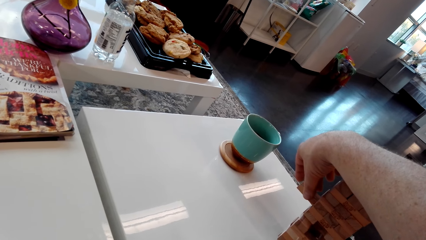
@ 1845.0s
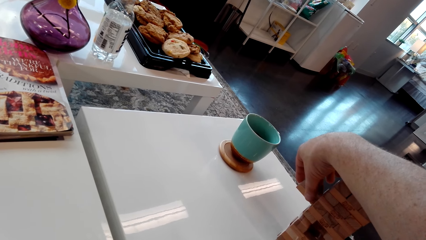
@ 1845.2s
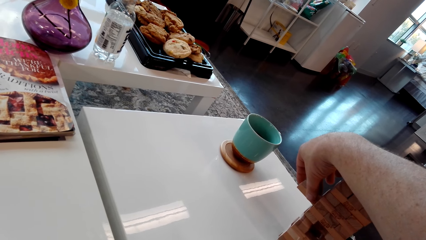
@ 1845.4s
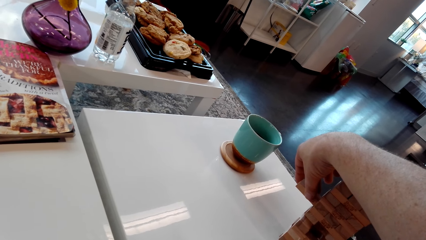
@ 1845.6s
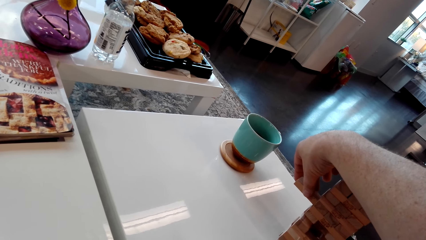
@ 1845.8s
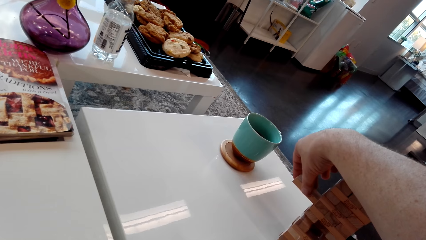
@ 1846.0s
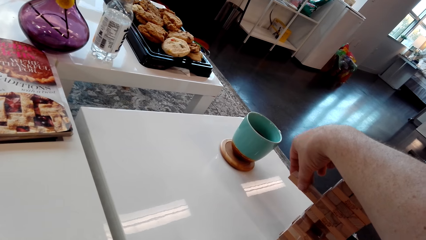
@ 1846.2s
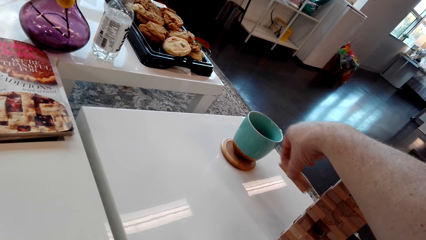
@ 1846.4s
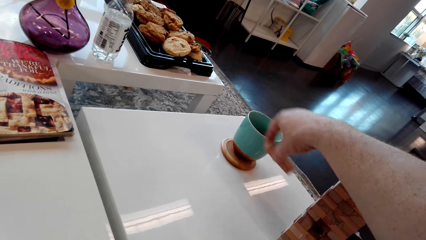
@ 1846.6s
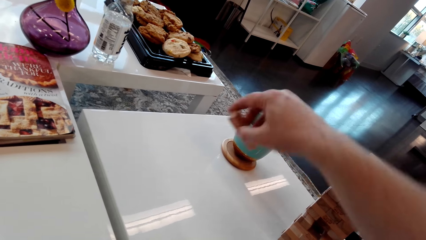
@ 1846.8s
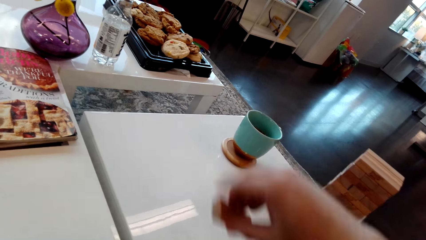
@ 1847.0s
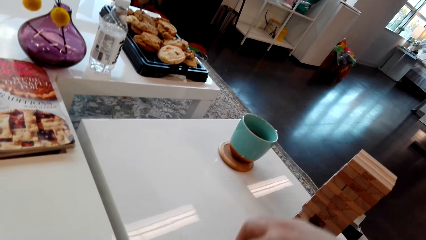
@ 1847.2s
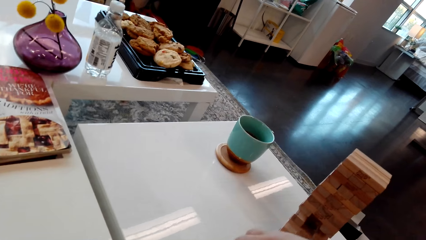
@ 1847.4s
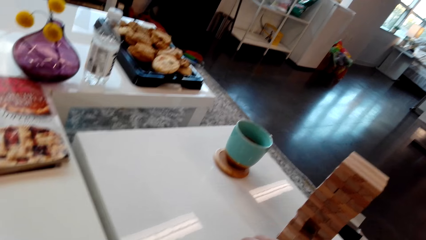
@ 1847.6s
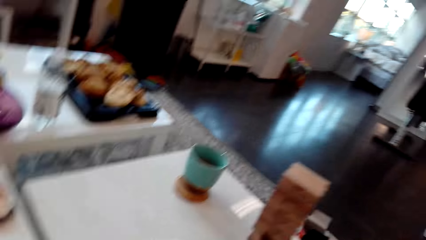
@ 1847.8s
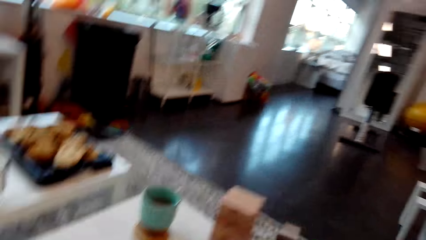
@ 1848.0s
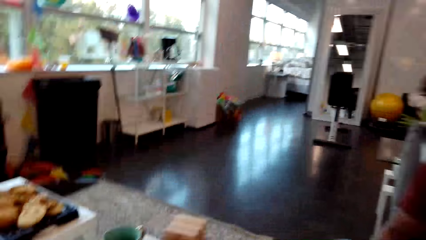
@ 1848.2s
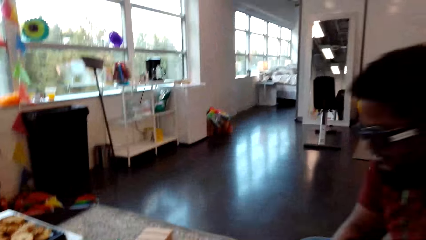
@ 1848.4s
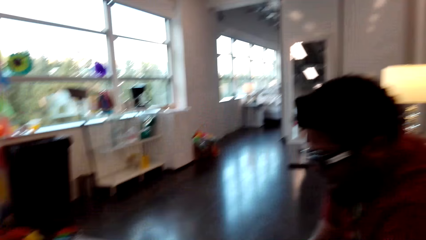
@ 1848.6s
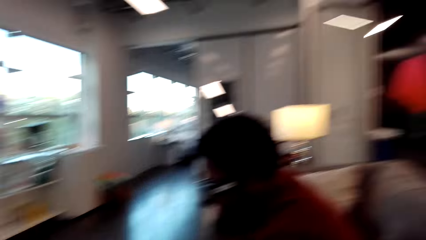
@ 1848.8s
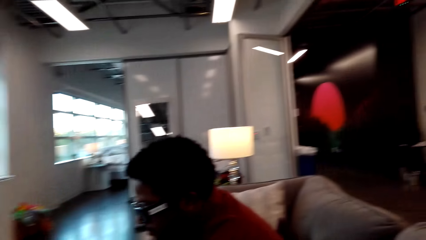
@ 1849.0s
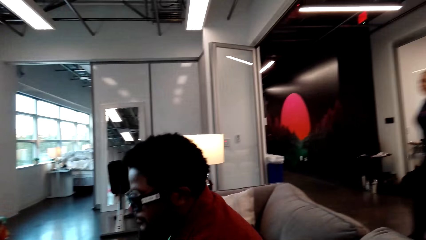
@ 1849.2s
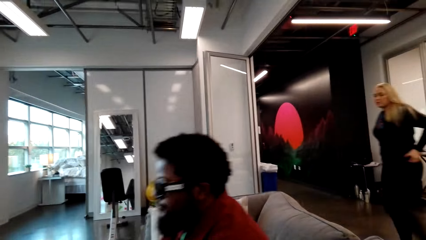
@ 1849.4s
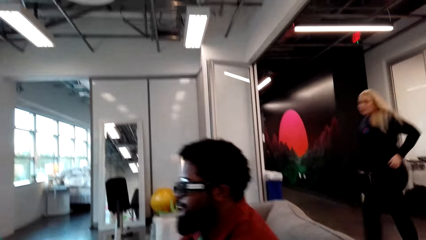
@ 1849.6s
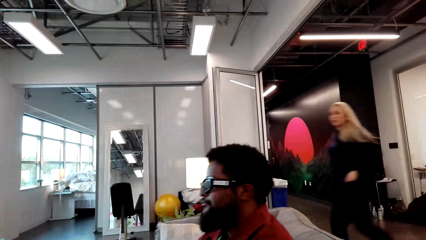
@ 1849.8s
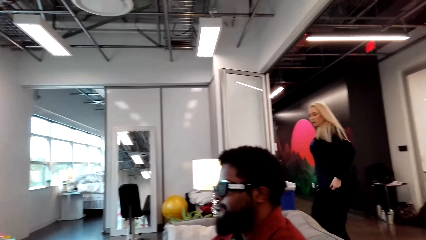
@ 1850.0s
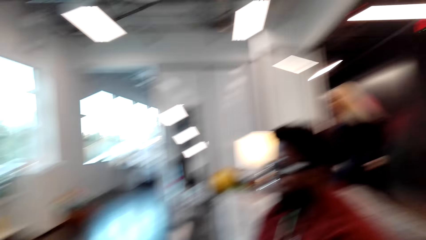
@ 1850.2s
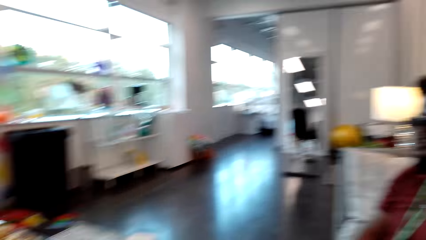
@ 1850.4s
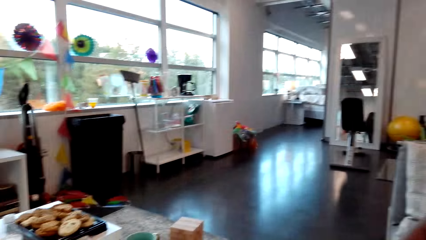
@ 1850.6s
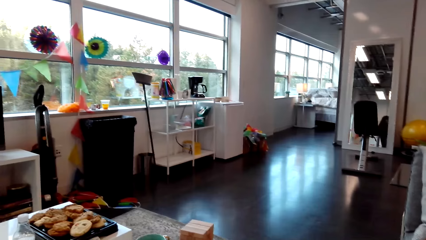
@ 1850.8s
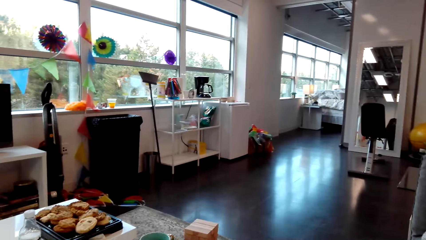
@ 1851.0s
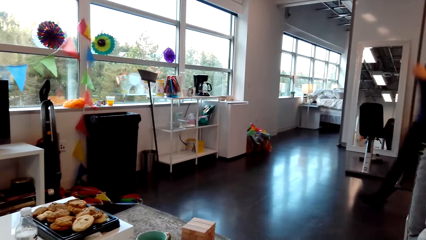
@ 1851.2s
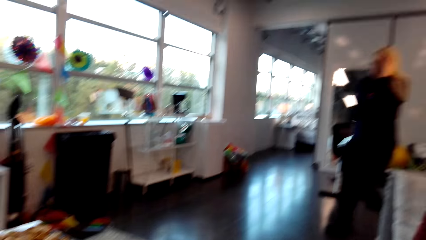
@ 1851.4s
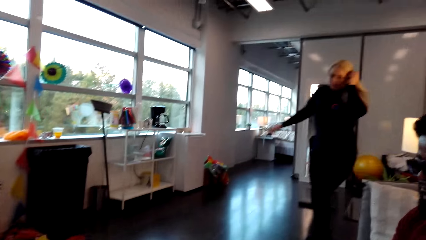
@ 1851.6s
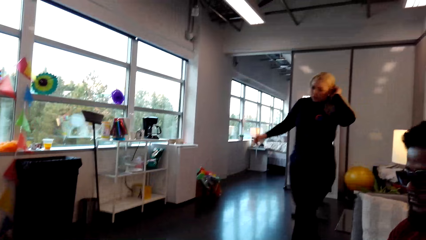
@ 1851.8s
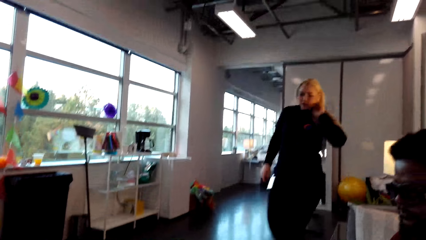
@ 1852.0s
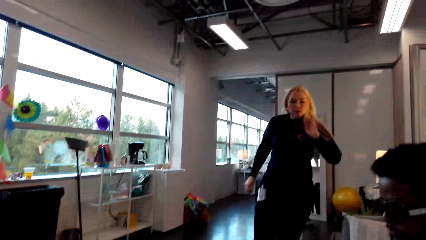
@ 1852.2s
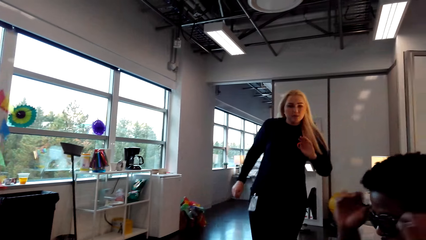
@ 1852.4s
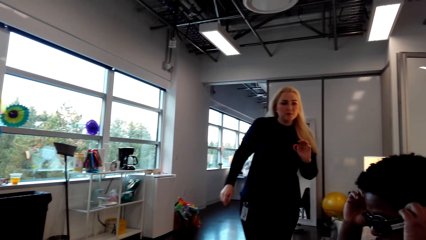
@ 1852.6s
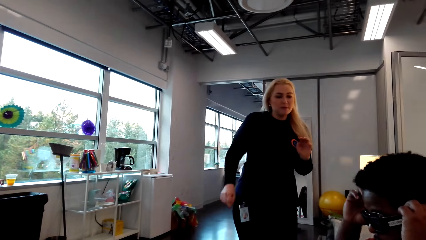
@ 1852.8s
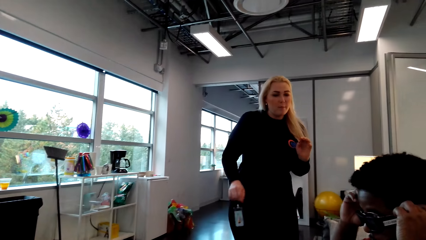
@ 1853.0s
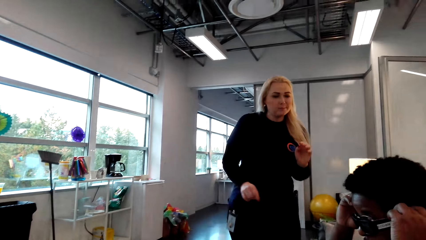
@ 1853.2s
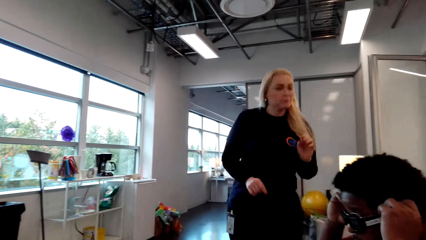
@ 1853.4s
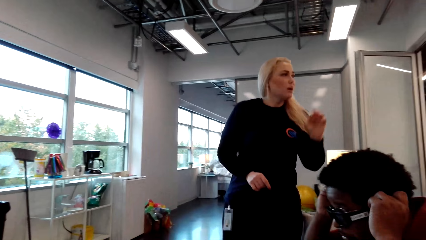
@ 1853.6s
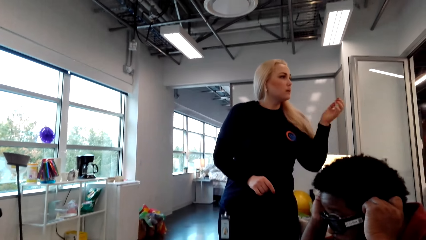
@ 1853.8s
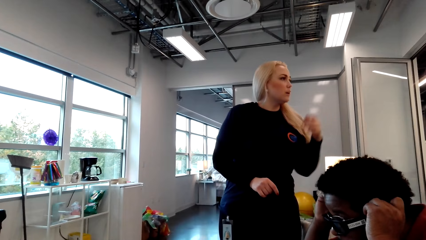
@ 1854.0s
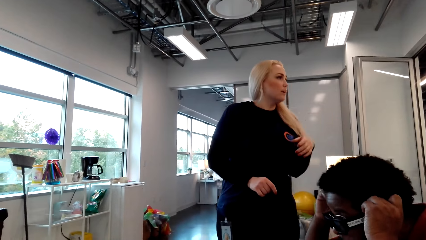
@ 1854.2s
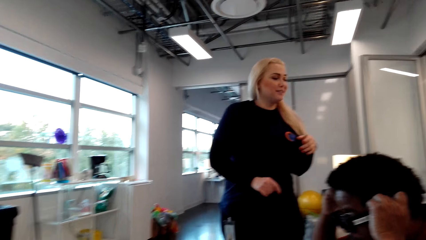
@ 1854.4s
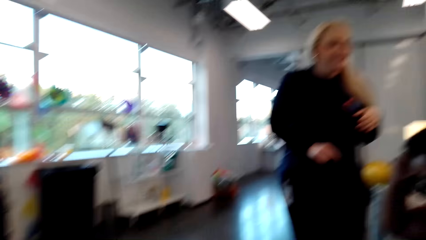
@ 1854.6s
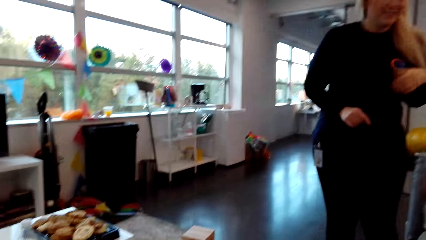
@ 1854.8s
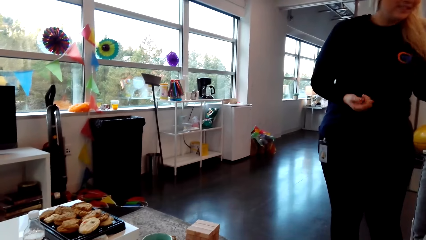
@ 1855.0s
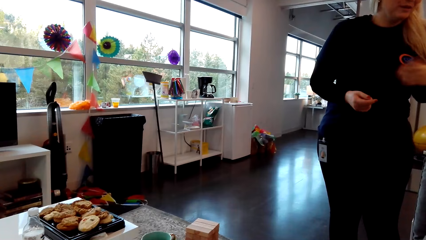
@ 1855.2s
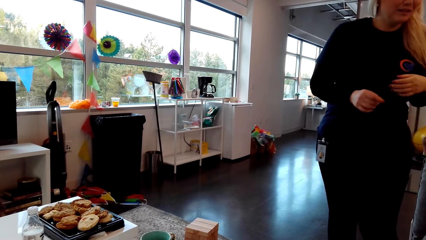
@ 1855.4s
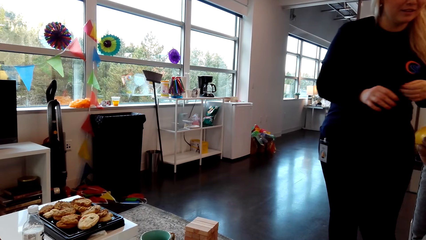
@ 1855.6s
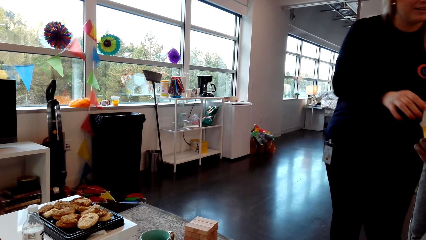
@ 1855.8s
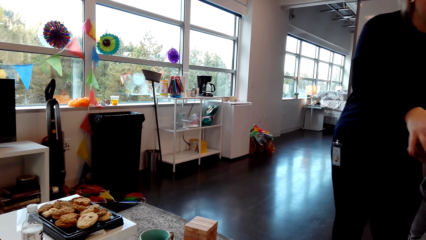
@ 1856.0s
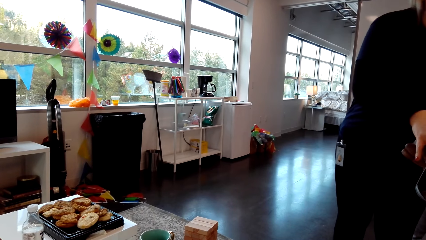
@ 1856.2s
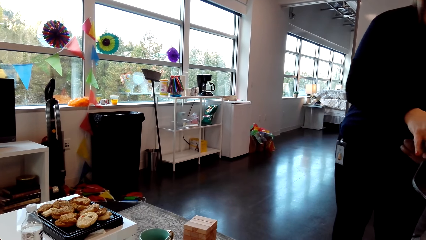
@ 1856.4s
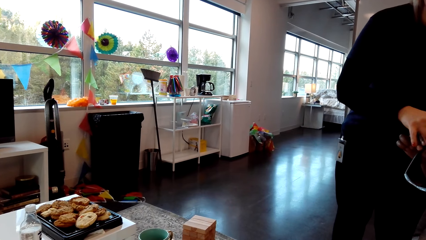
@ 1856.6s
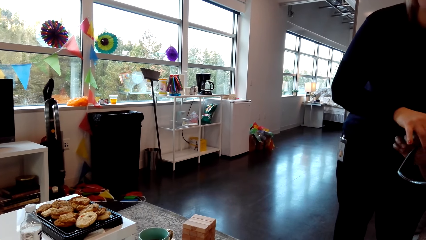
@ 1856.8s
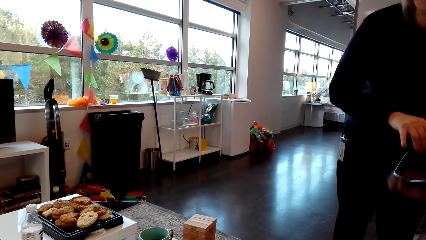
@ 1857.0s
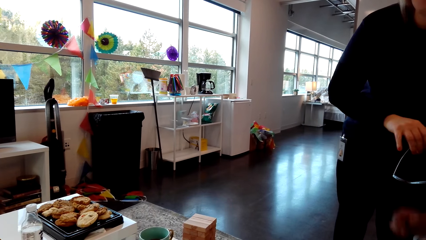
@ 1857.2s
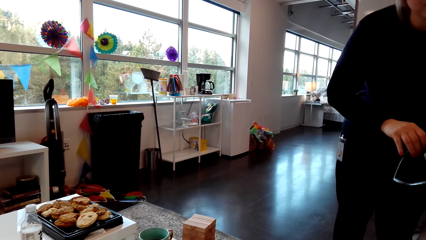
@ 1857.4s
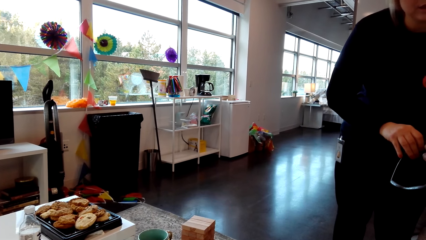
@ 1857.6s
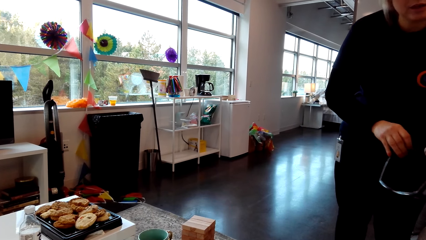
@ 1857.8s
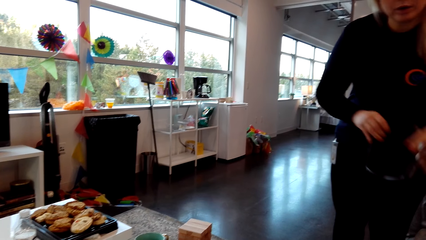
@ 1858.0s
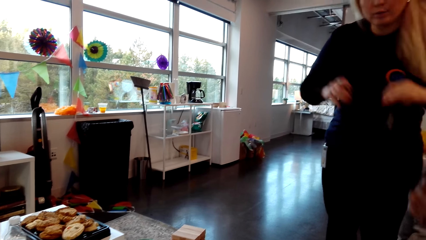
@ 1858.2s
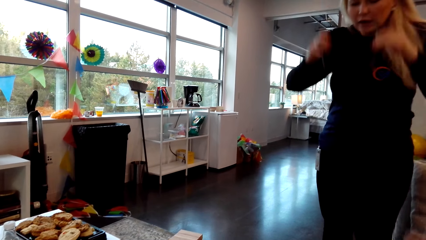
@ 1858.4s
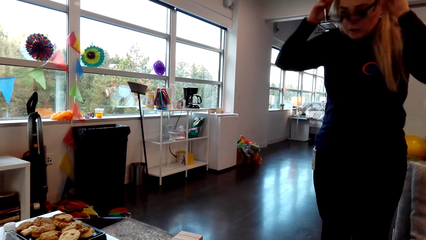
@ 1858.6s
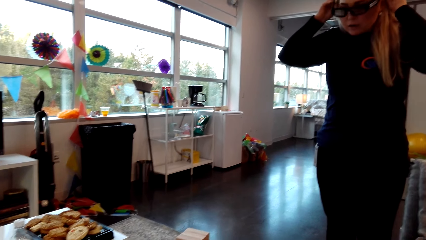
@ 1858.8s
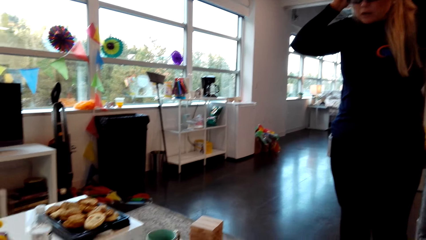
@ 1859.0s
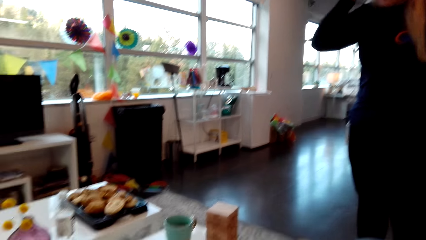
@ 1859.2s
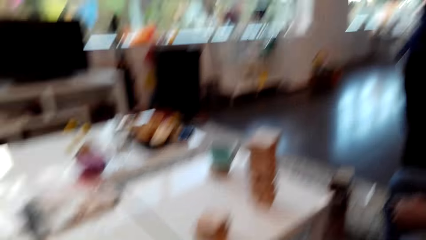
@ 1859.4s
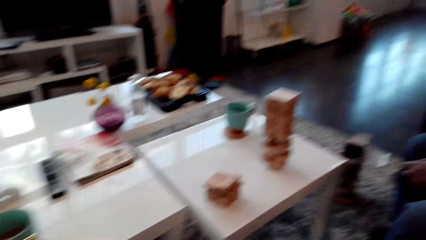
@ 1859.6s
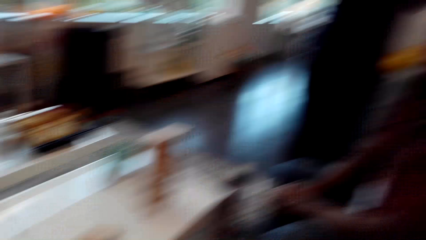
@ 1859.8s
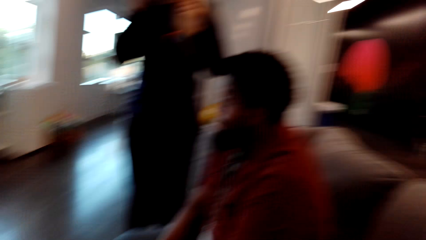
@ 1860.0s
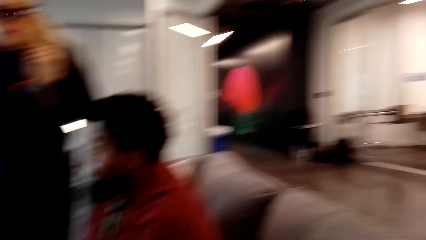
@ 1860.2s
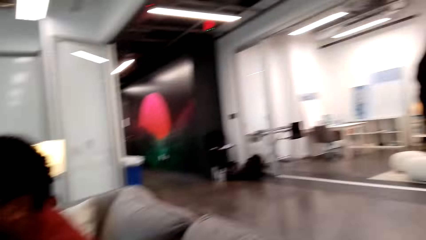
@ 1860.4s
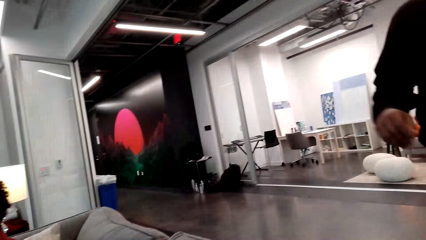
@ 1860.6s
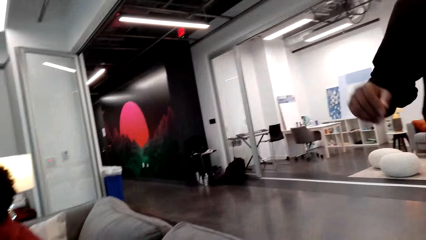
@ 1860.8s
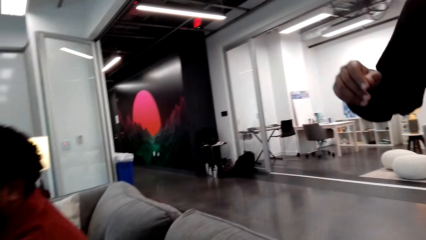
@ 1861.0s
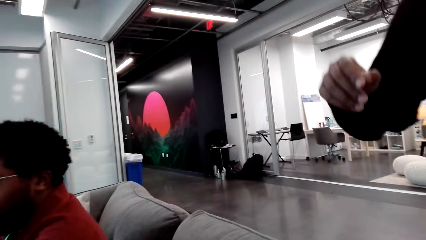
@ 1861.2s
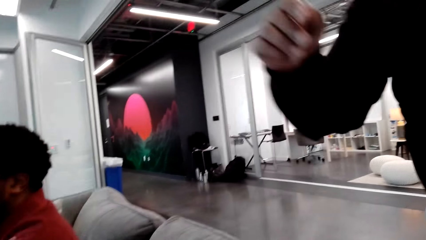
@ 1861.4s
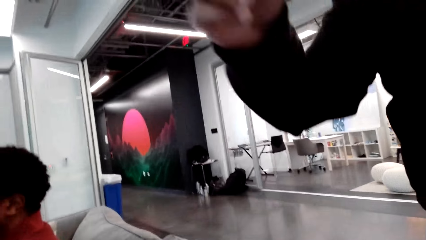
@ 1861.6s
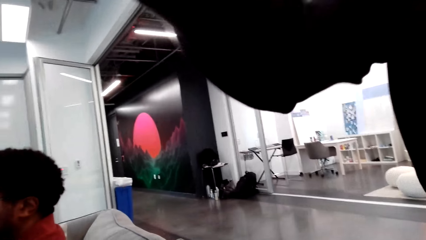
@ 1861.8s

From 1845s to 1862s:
The camera wearer puts the piece of wood aside on the table. A lady takes a pair of sunglasses from a man. The lady puts on the sunglasses. The camera wearer stares at the lady and the man.
